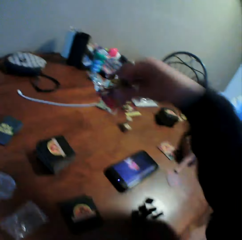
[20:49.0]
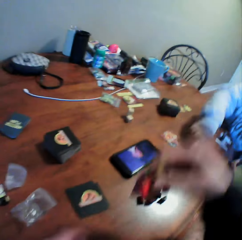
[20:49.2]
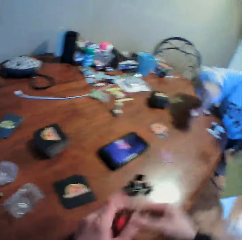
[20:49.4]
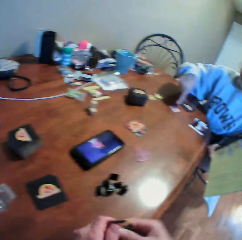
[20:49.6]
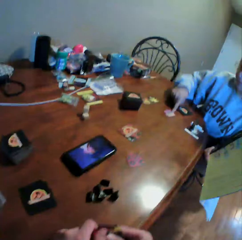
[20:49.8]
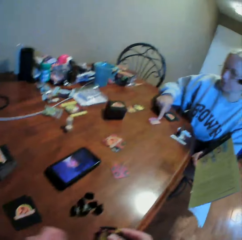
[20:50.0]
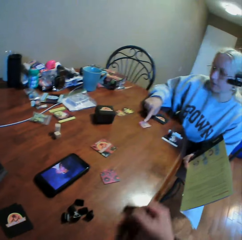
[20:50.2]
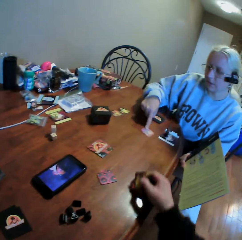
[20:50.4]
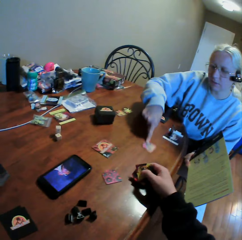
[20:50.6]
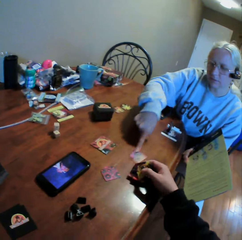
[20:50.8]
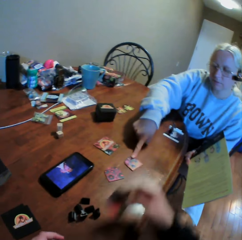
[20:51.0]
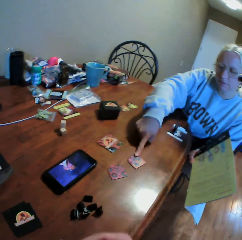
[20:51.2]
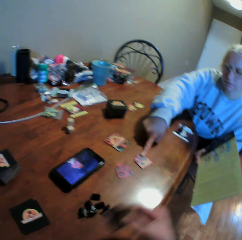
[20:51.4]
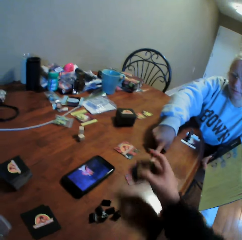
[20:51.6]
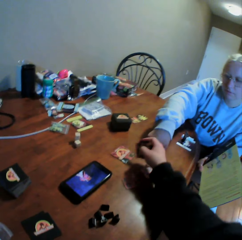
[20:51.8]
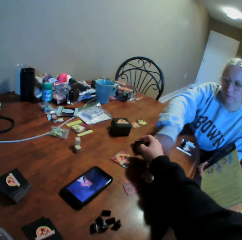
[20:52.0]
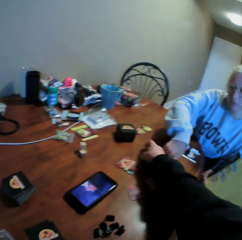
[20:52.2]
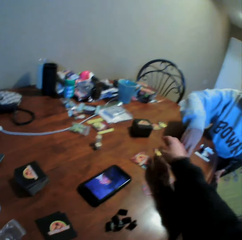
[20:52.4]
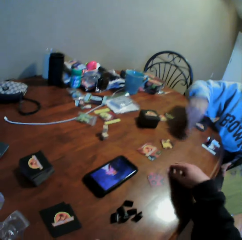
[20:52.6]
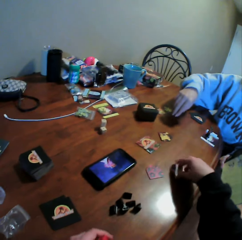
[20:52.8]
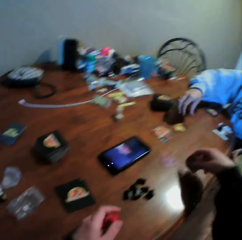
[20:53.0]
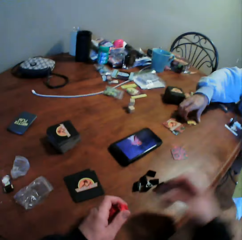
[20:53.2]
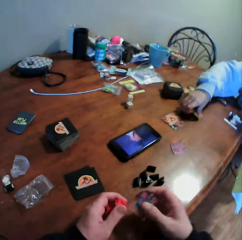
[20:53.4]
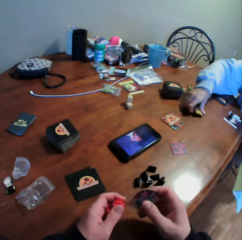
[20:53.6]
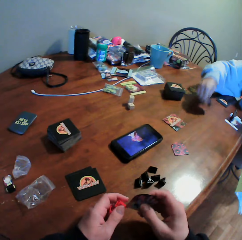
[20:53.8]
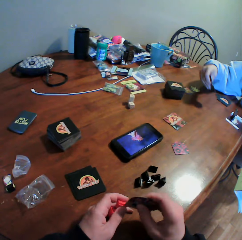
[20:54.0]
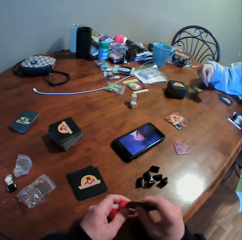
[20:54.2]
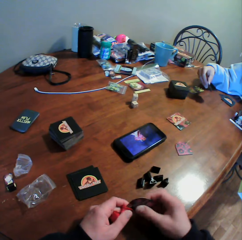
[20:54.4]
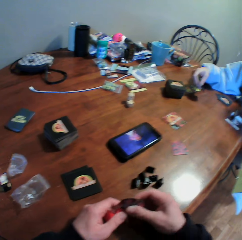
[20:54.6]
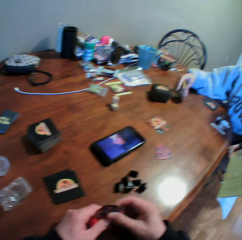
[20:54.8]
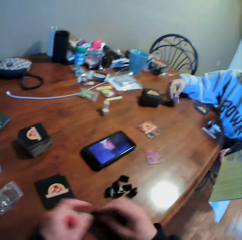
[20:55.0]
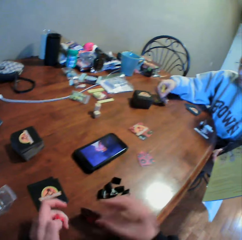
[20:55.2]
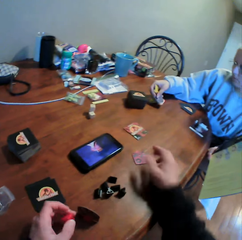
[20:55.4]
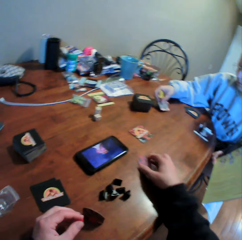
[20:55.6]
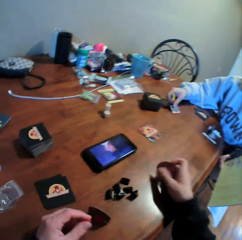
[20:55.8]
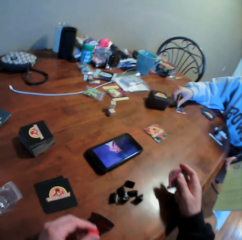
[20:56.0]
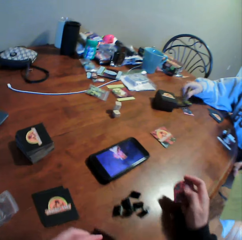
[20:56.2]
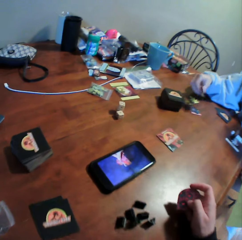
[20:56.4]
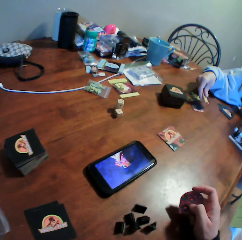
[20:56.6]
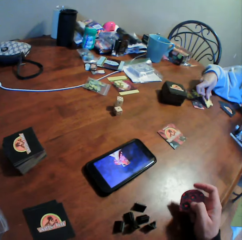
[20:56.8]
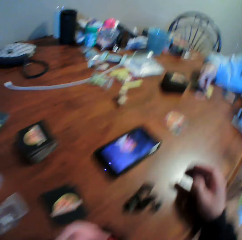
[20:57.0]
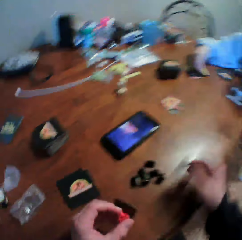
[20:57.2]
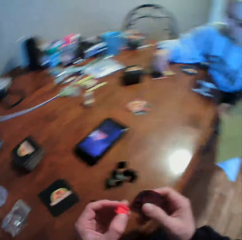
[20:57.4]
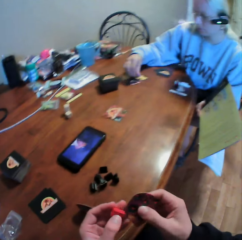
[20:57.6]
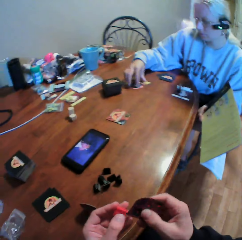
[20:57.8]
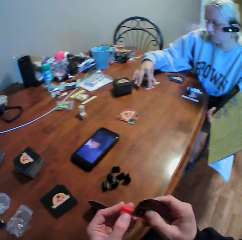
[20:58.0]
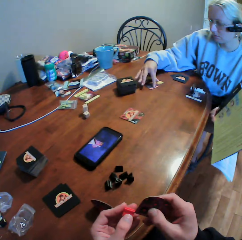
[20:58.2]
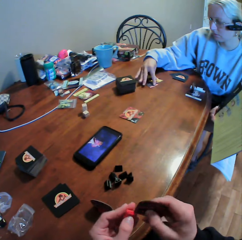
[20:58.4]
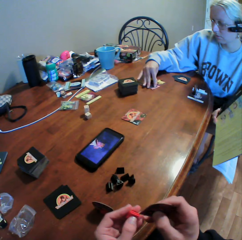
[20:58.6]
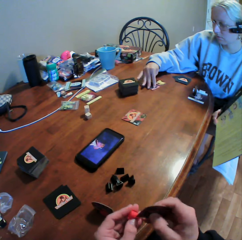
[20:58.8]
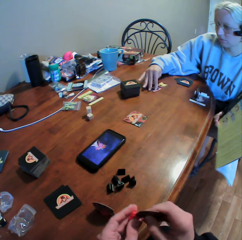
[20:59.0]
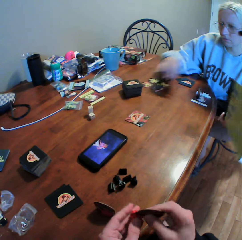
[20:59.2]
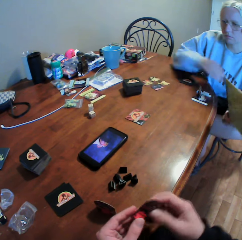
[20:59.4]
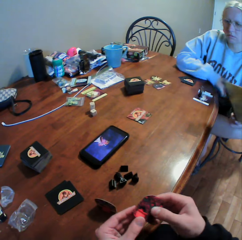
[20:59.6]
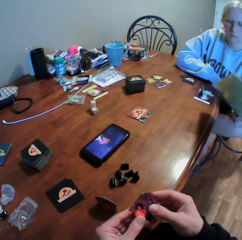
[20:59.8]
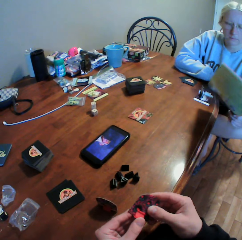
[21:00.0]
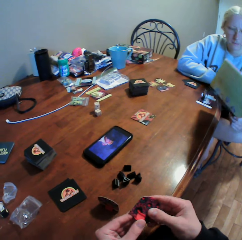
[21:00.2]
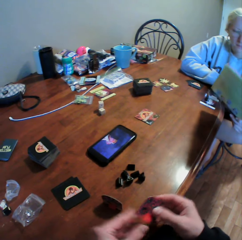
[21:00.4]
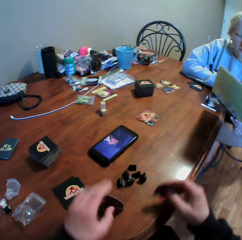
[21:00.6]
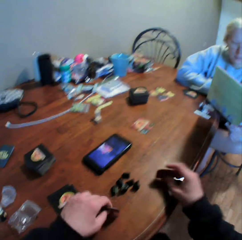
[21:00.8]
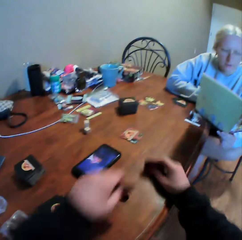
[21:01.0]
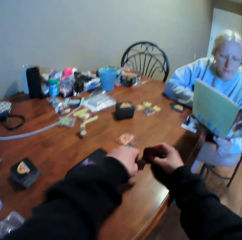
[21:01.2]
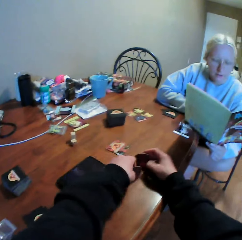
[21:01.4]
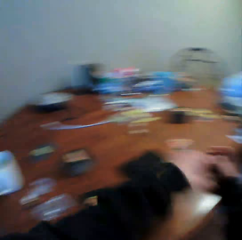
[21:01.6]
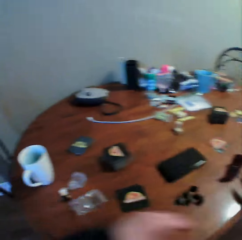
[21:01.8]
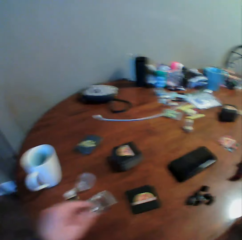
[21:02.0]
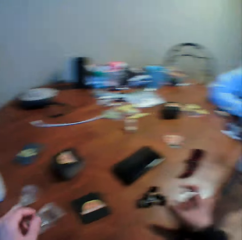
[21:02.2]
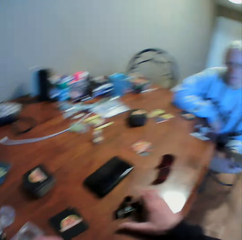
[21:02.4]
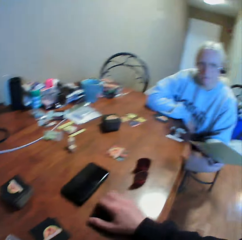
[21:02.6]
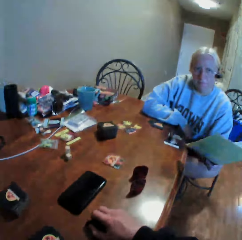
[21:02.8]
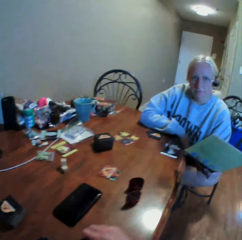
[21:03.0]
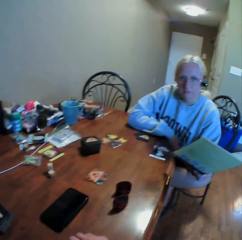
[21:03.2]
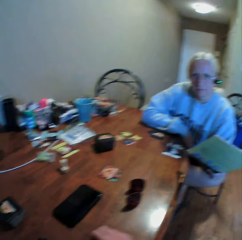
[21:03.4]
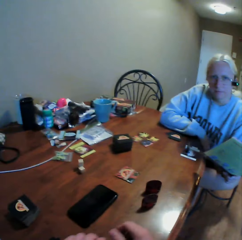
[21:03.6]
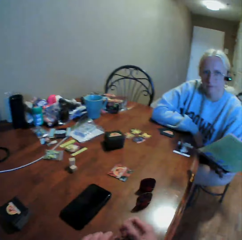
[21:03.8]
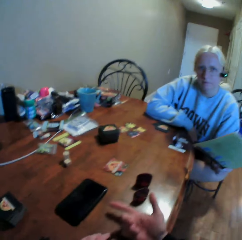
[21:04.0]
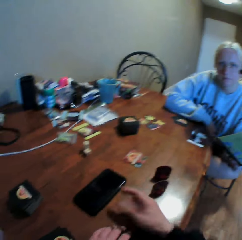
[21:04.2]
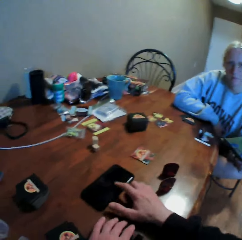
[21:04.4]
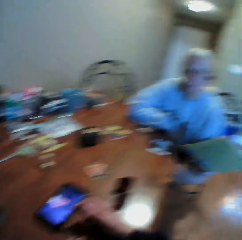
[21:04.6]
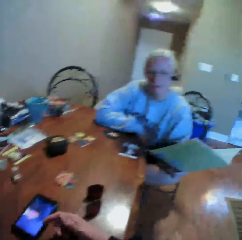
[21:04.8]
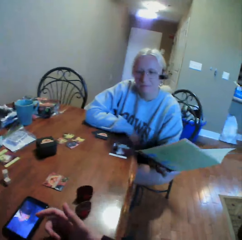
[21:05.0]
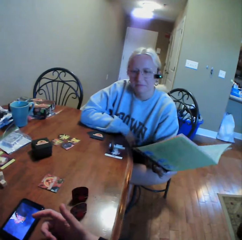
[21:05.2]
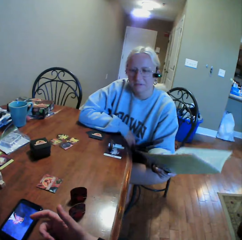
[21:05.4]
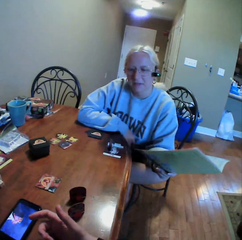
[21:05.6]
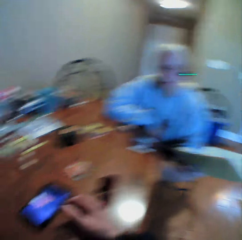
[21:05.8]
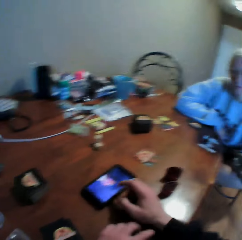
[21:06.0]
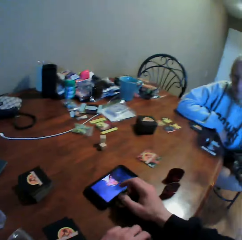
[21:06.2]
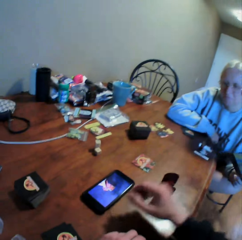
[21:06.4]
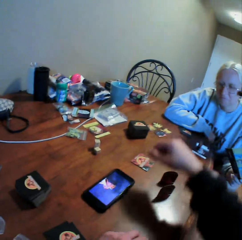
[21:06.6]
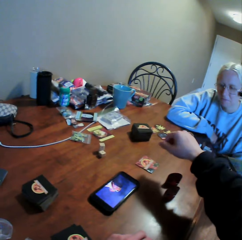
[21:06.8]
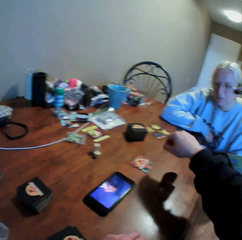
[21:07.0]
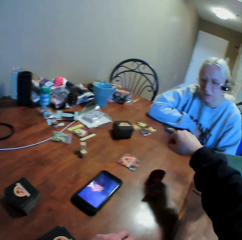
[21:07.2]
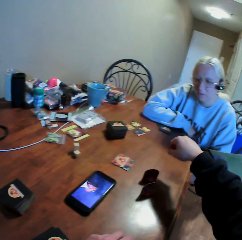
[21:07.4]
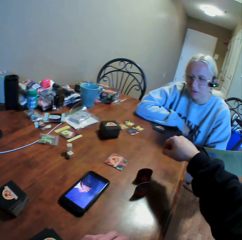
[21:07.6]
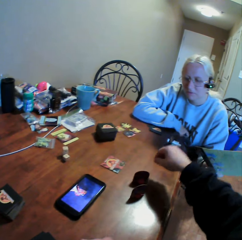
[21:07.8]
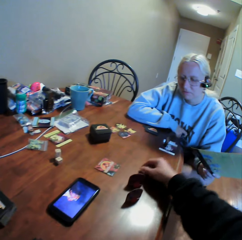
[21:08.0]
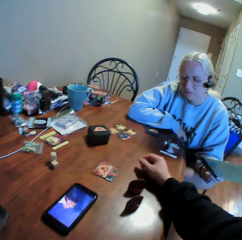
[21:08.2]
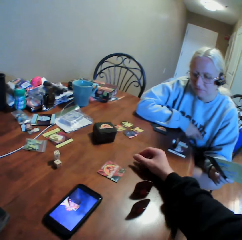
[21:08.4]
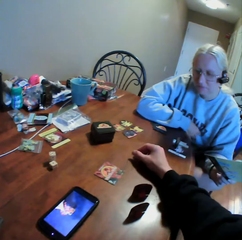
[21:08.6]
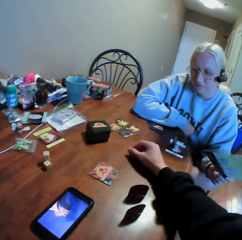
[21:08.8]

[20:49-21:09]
The camera wearer picks up the cards from the table. A woman moves cards on the table. The camera wearer interacts with the woman. He puts the card on the table. He picks up the card from the table. He puts the card in the card stand. He holds the playing card. He puts the card on the table. He picks up the card from the table. He stares at the card in his hand. He puts the card in the card stand. The woman reads the book. The camera wearer moves the cards on the table. He holds the cards. He looks around the house. He interacts with the woman. He stares at the woman. He touches the phone screen on the table. He stares at the woman. He looks around the table. He moves his hand on the table. He stares at the cards on the table.

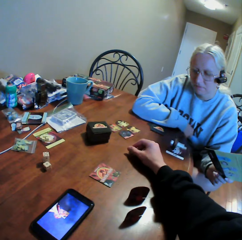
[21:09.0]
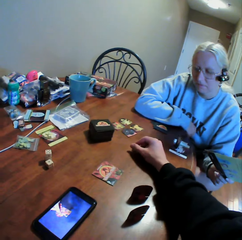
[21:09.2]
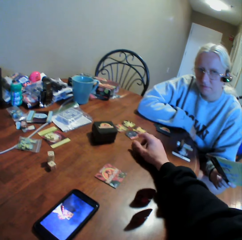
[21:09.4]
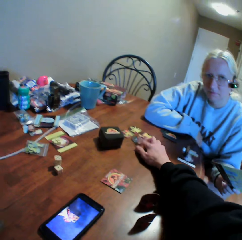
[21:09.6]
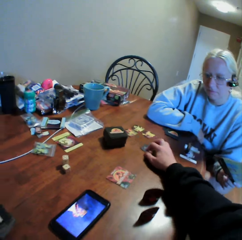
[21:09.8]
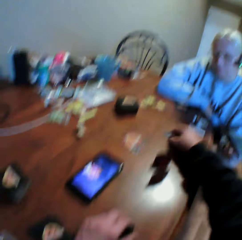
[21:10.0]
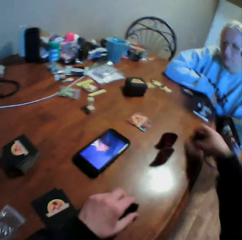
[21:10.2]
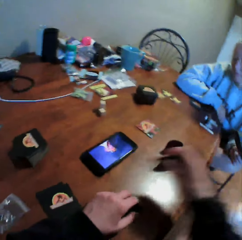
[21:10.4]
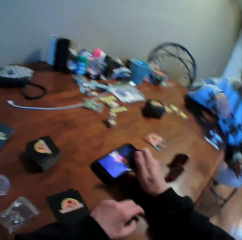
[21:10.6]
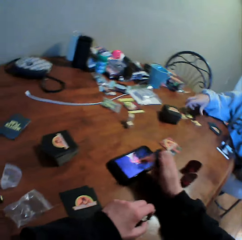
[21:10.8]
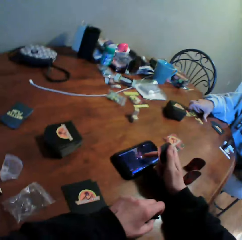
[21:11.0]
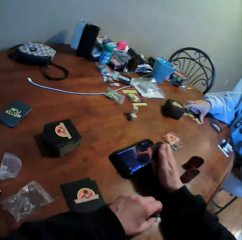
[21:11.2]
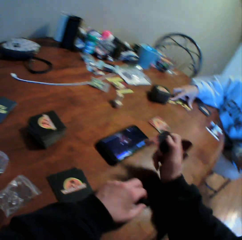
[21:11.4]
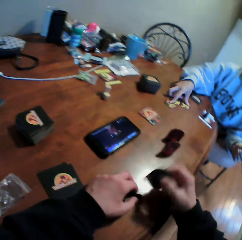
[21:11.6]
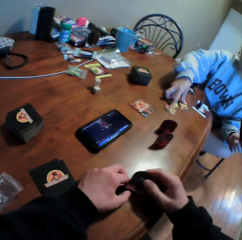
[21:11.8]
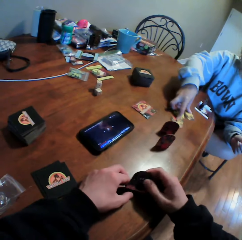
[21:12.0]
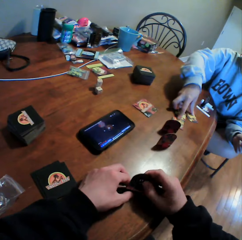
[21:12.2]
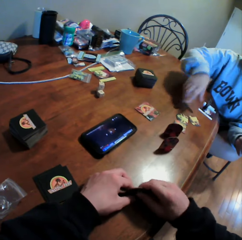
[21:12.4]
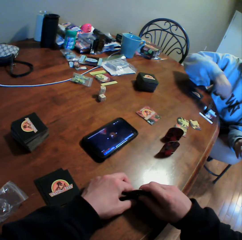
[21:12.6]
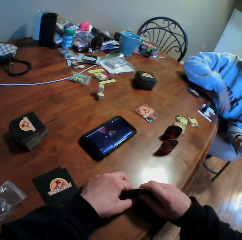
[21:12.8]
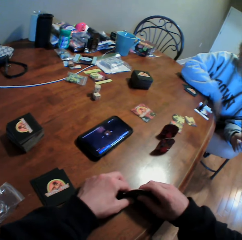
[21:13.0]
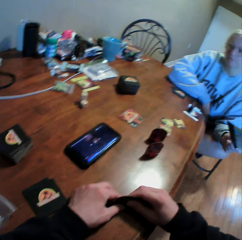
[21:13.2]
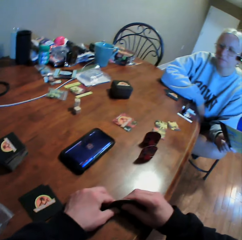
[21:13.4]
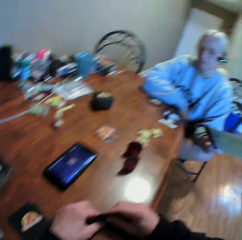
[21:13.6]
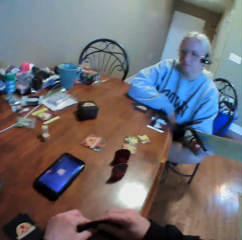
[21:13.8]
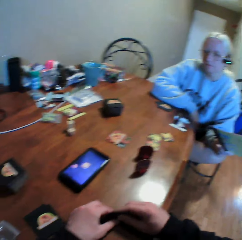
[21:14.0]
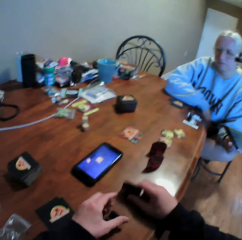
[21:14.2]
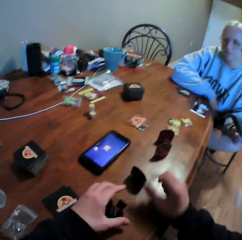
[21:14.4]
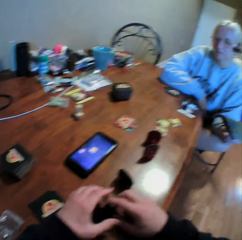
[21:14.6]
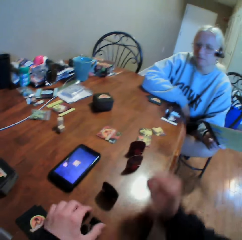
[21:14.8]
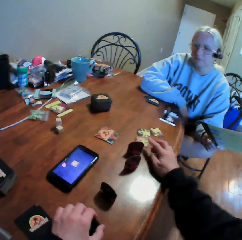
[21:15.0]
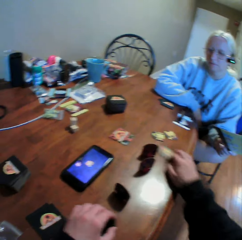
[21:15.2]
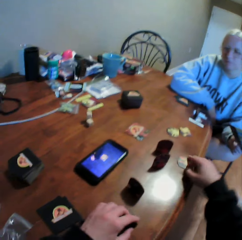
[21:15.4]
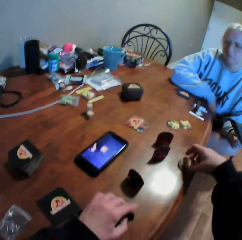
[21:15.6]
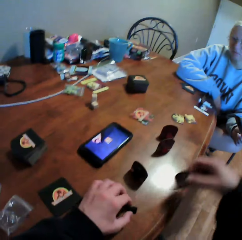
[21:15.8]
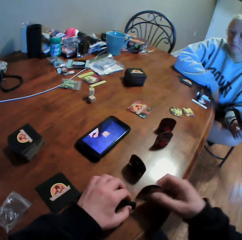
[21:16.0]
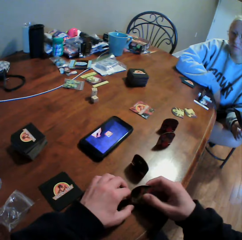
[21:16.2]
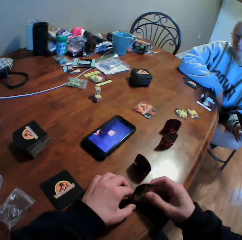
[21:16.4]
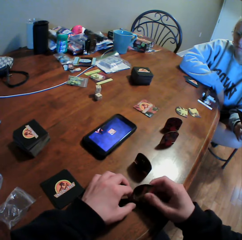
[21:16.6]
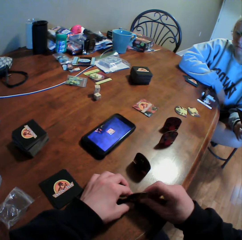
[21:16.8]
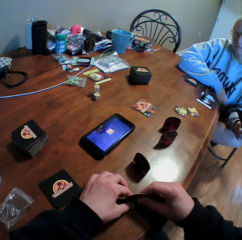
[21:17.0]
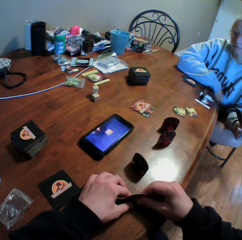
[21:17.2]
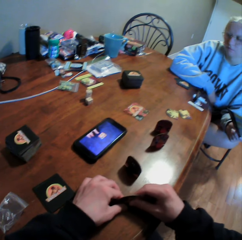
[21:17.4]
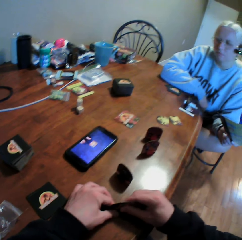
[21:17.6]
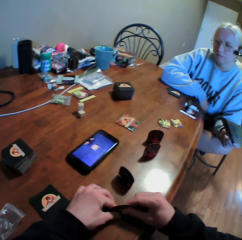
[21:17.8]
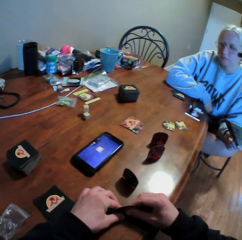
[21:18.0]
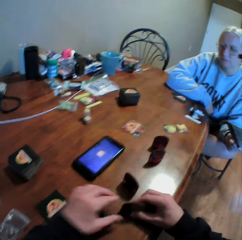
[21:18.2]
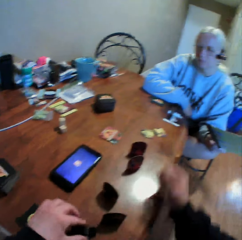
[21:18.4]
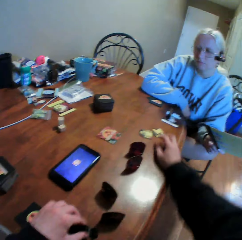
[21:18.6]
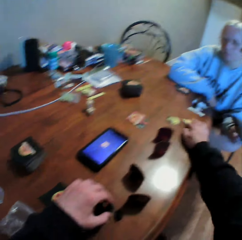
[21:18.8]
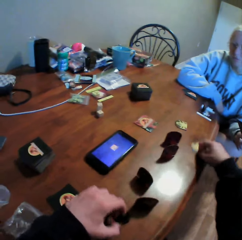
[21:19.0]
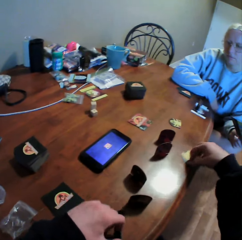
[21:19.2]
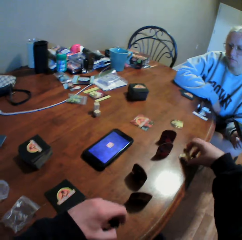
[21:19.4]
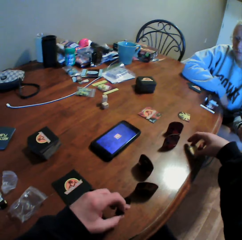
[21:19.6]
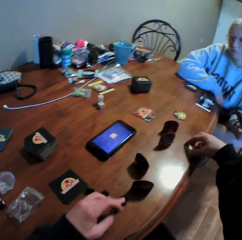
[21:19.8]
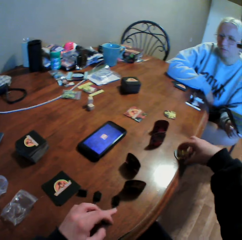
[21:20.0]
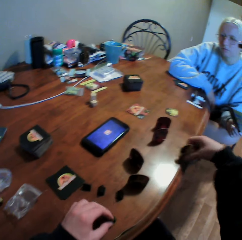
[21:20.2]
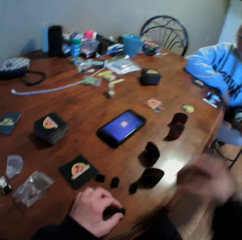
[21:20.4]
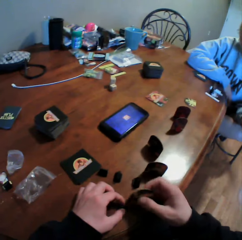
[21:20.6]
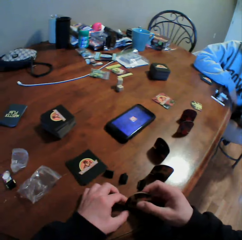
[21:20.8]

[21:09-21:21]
The camera wearer picks up the card from the table. They touch the phone screen on the table. They fix the card on the card stand. They pick up the card from the table. They hold the cards. They fix the card on the card stand. They pick up the card from the table. A woman interacts with the camera wearer.
